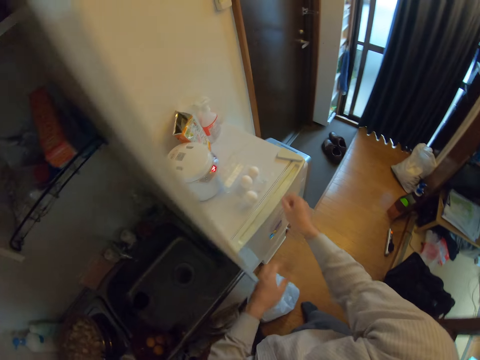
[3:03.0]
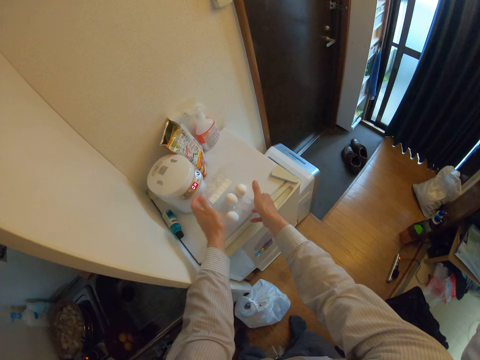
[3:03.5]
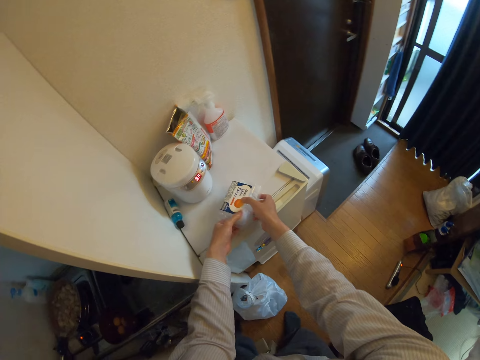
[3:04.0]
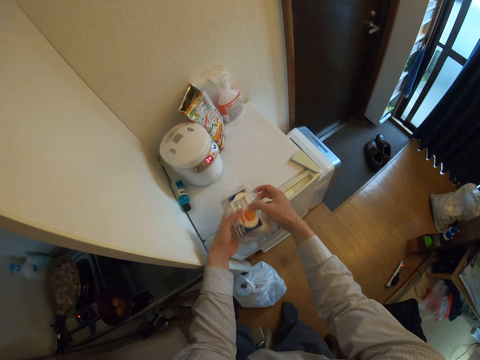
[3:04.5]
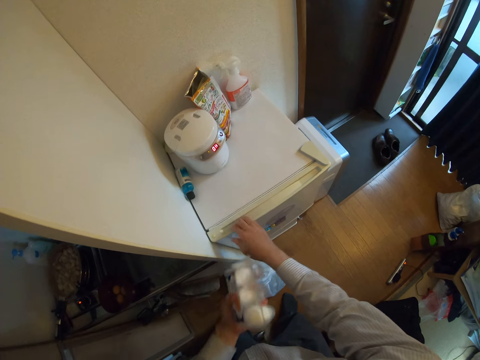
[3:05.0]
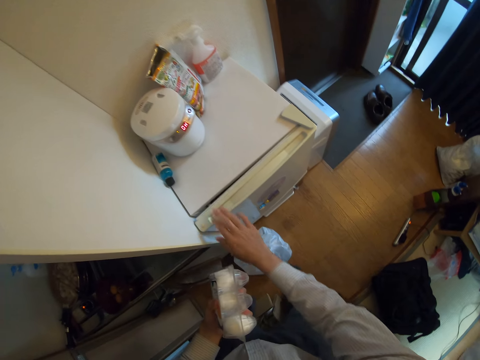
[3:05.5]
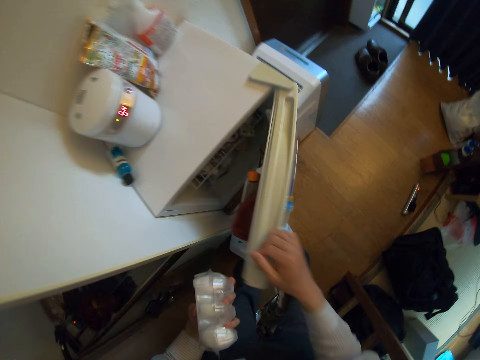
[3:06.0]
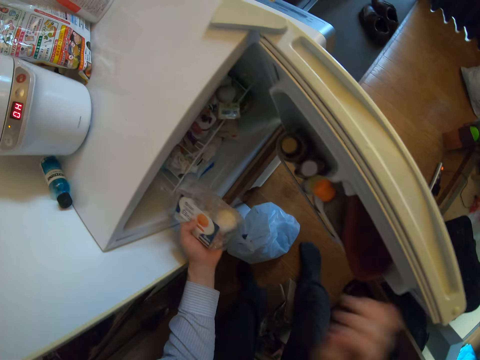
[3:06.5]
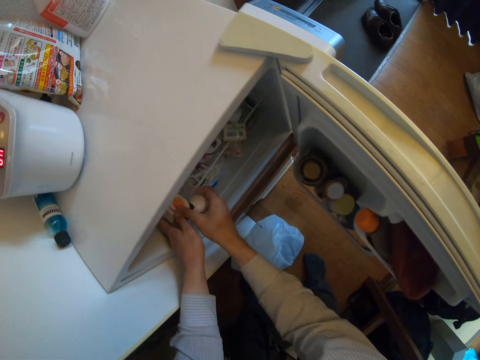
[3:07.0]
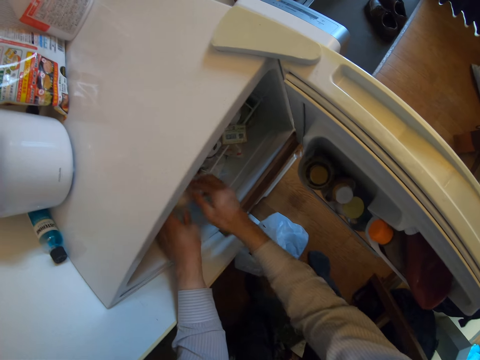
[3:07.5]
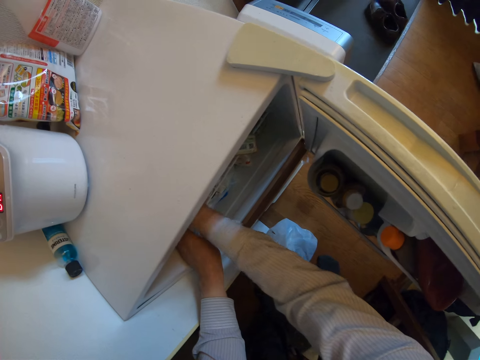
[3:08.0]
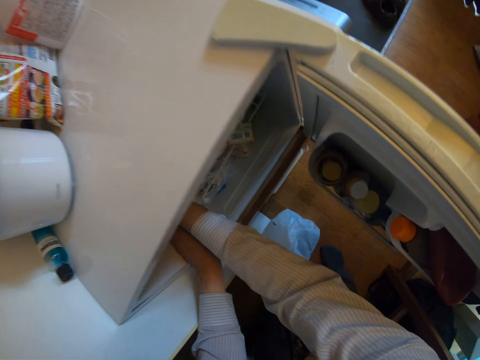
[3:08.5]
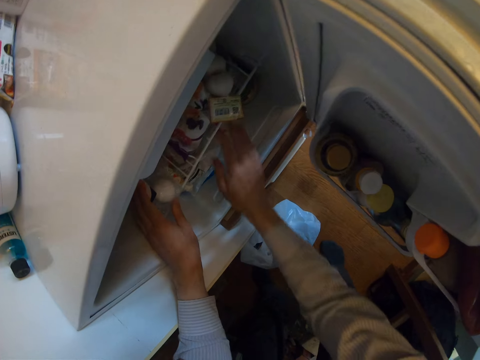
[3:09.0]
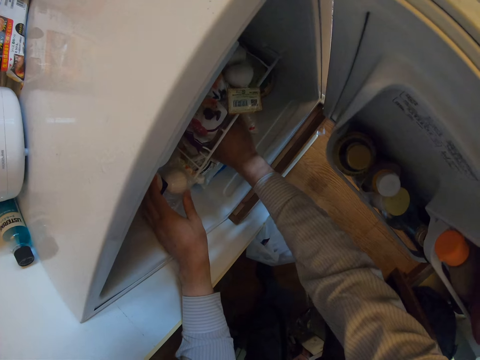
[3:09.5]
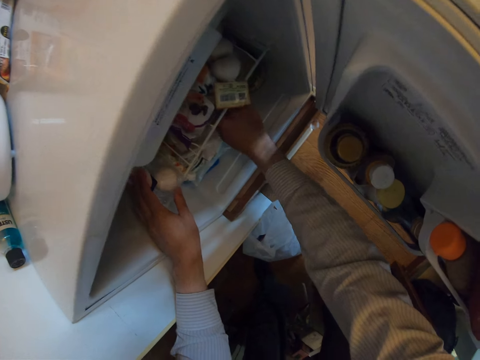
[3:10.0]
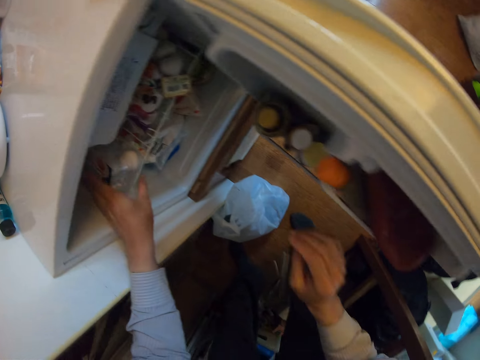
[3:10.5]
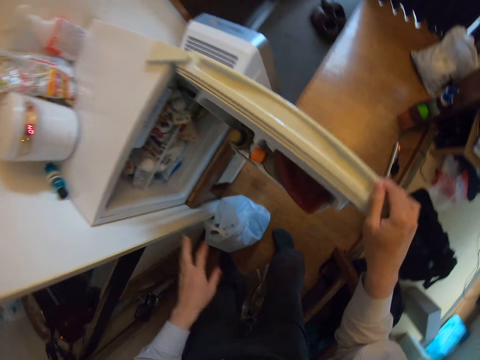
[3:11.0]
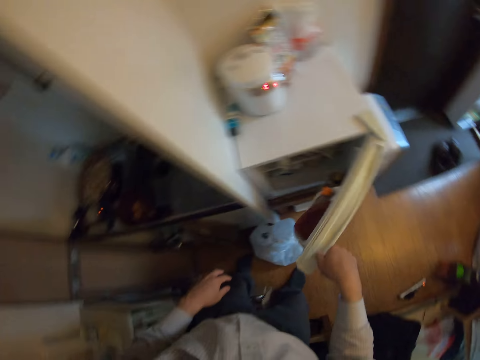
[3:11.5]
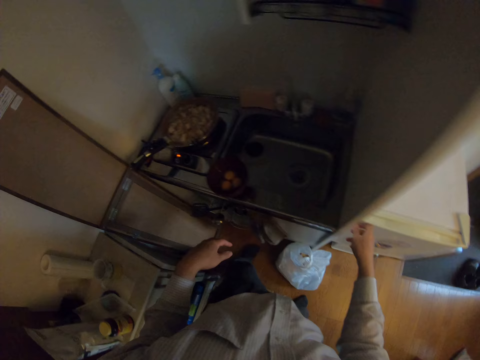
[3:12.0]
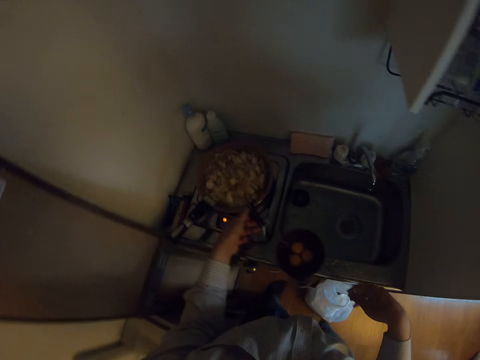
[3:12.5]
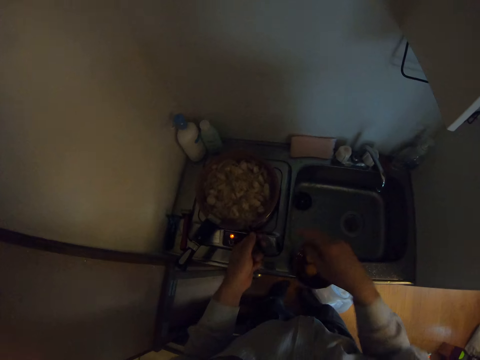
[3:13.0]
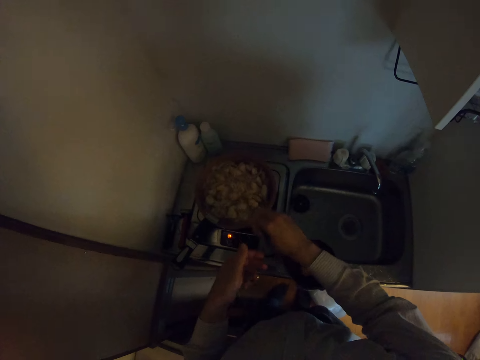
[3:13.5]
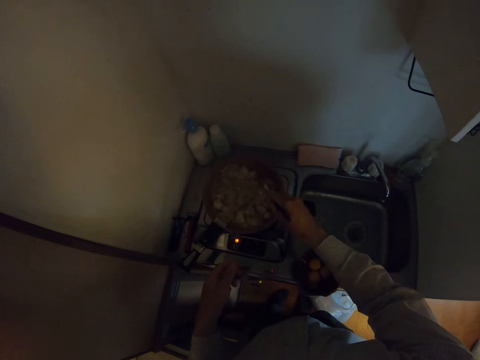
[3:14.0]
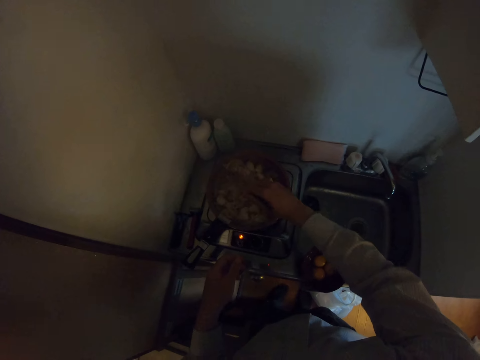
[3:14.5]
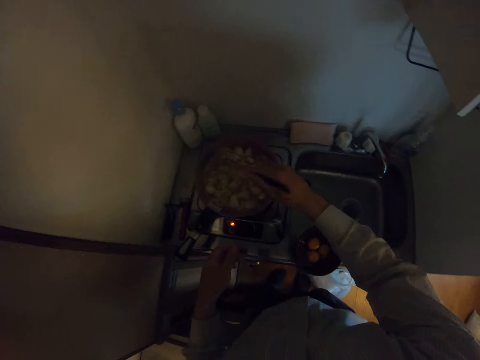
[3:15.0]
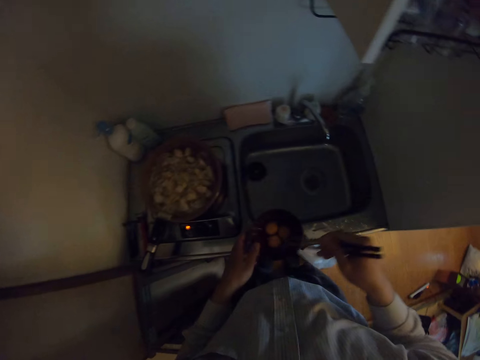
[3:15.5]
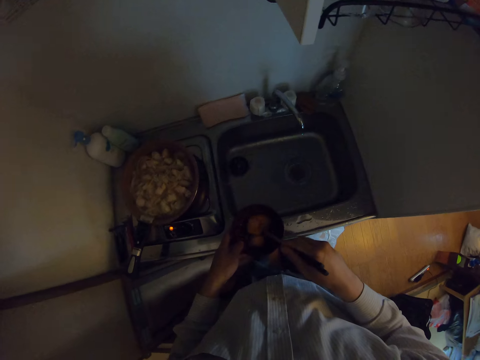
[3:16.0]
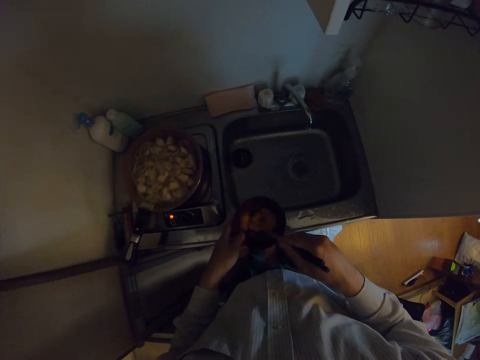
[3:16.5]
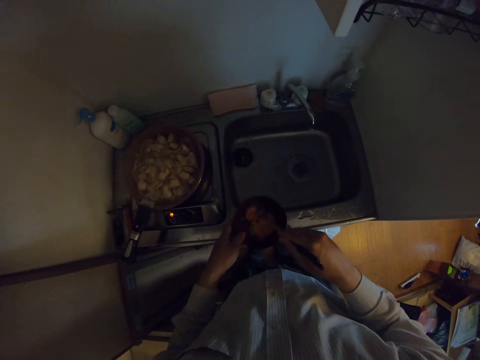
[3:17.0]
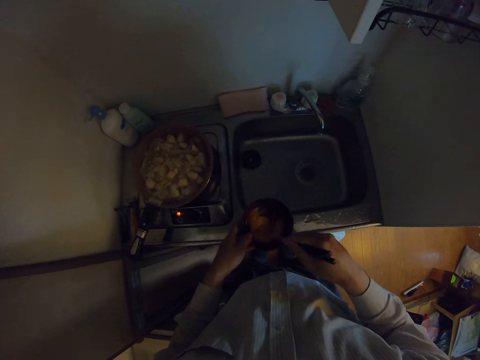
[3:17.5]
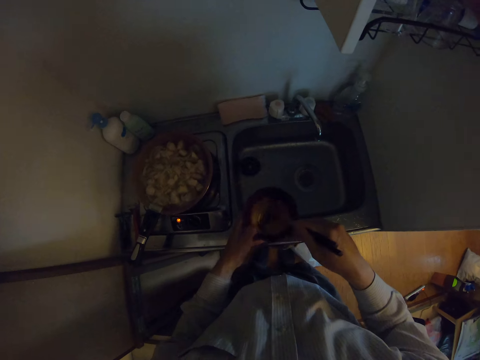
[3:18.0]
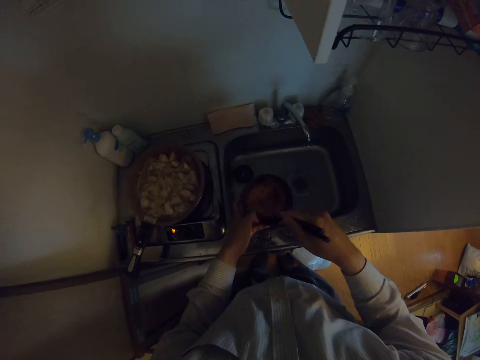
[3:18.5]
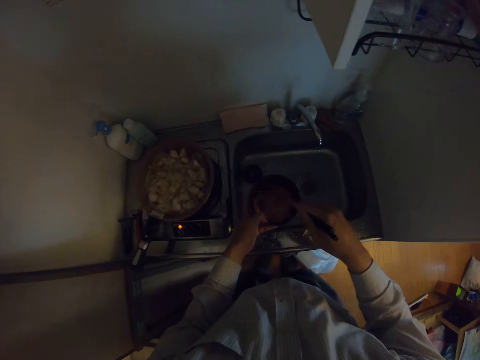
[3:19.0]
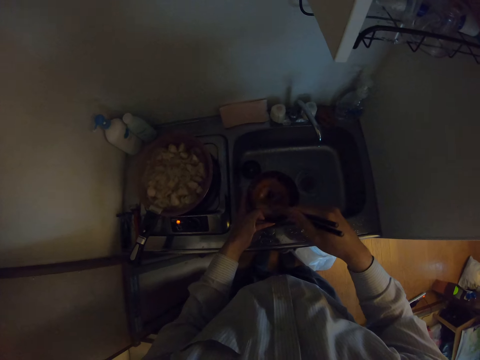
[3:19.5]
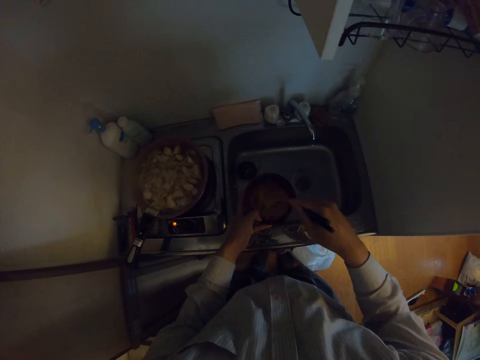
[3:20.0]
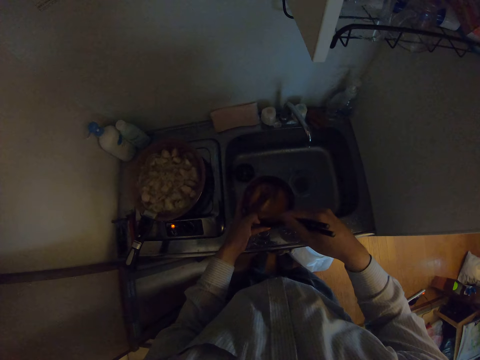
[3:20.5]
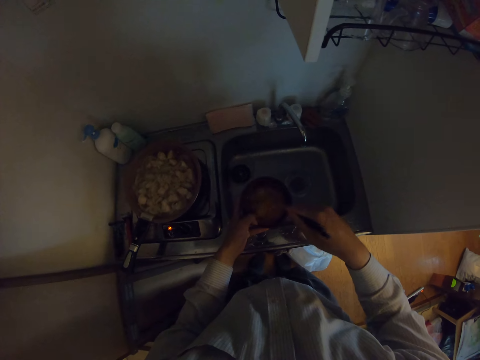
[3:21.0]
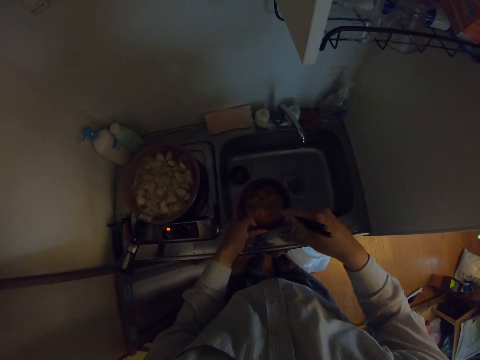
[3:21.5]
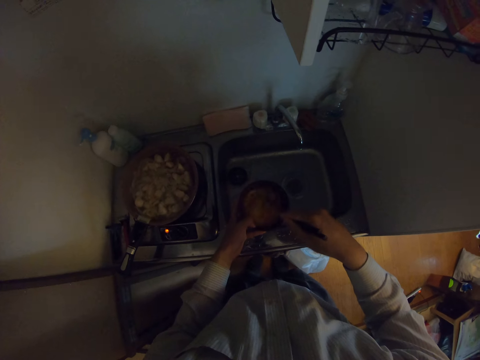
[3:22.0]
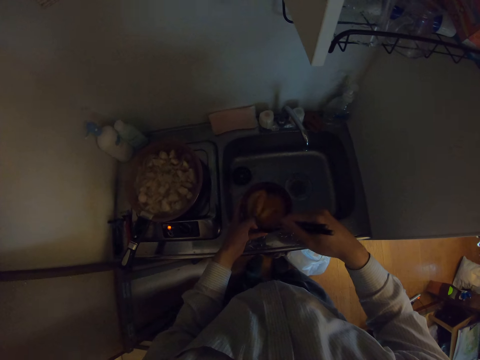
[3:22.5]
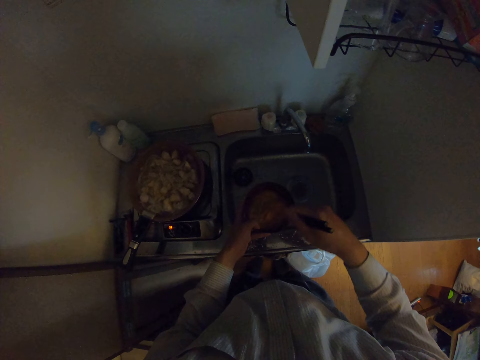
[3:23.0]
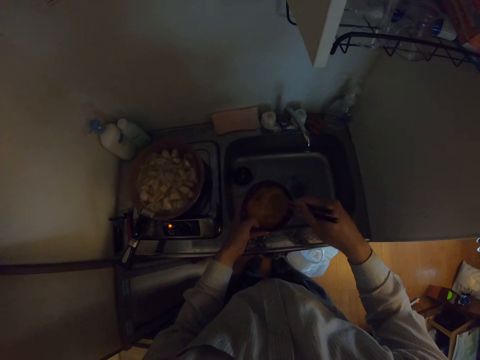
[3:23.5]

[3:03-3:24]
The camera wearer moves her hands towards the fridge. She holds the tray of eggs with her hands. She closes the tray of eggs with her hands. She pulls the tray towards her. She moves her hand towards the fridge. She holds the fridge door with her hand. She opens the fridge door. She moves her hand towards the fridge's inside. She holds the tray of eggs with her hands. She places the tray of eggs in the fridge. She lowers her hand. She places her hand in the bottom cabinet. She removes her hand from the bottom cabinet. She lets go of the eggs. She places her hand on the fridge door. She closes the fridge door. She moves her hand towards the sink. She holds the chopsticks with her hand. She takes up the chopsticks. She moves her hand towards the cooking pan. She places the chopsticks on her other hand. She scatters the macaroni with the chopsticks. She stirs the content in the pan with the chopsticks. She moves her hand towards the bowl. She beats the eggs in the bowl with the chopsticks. She holds the bowl with her hands. She beats the eggs with the chopsticks. She moves the bowl forwards. She carries the bowl. She beats the eggs with the chopsticks.

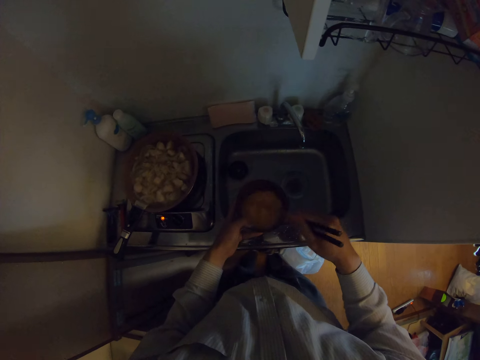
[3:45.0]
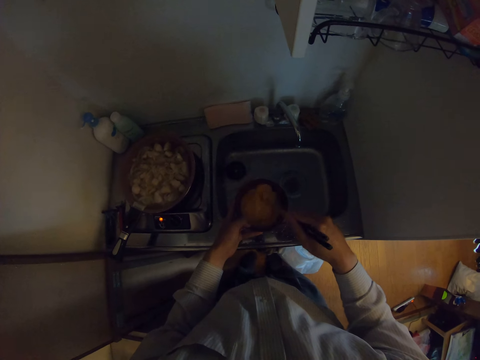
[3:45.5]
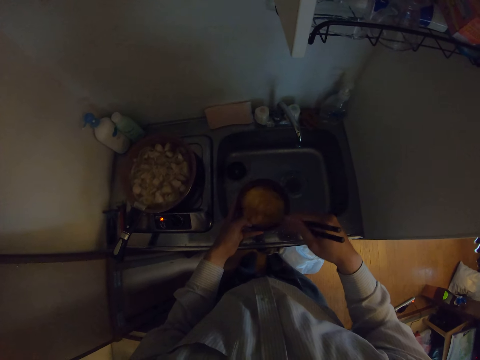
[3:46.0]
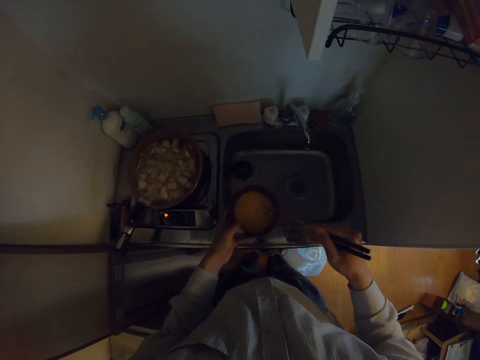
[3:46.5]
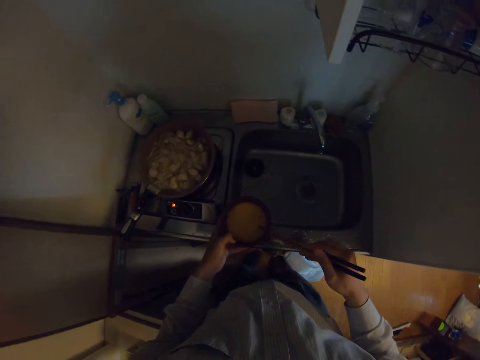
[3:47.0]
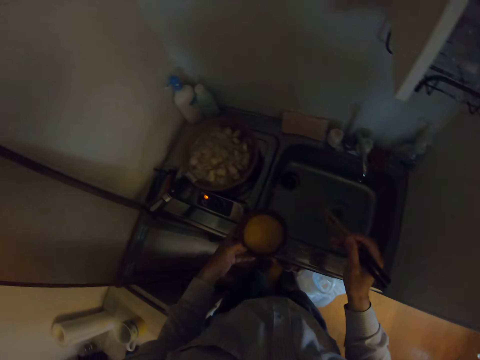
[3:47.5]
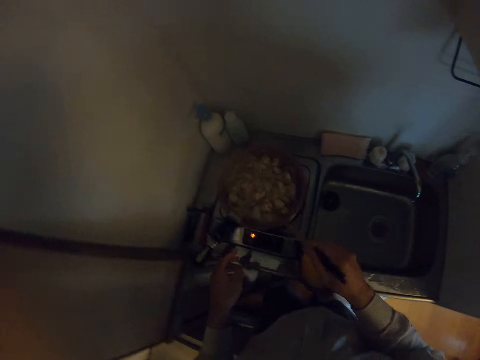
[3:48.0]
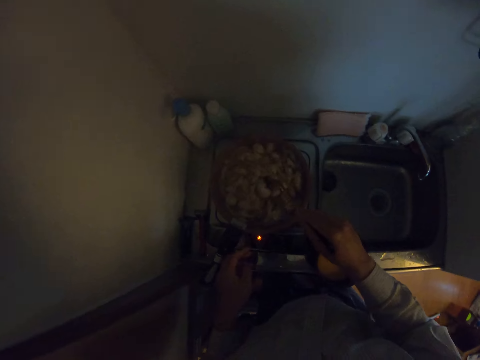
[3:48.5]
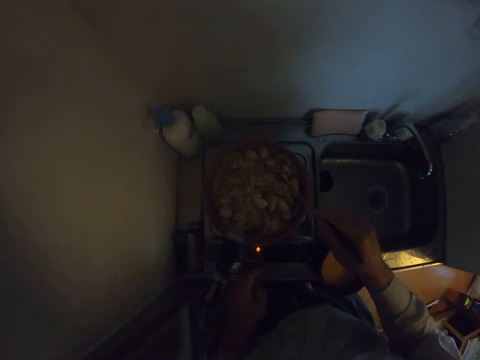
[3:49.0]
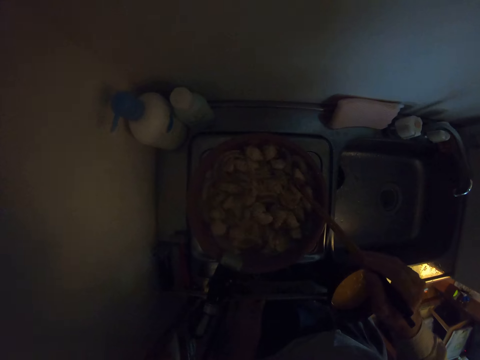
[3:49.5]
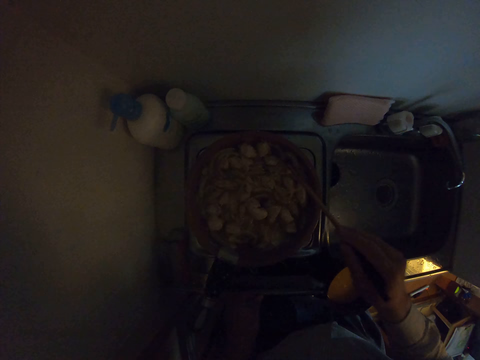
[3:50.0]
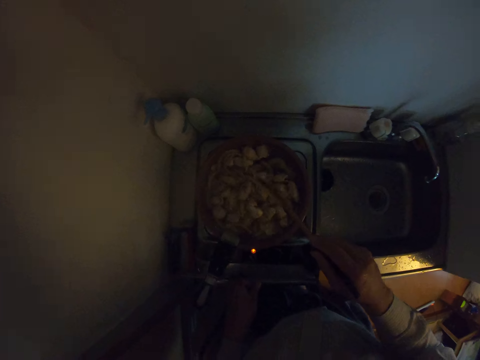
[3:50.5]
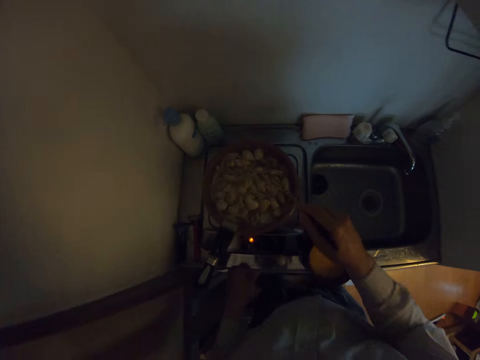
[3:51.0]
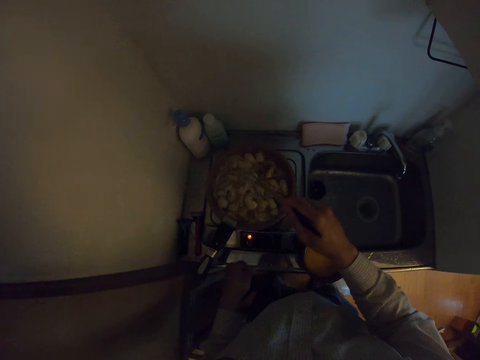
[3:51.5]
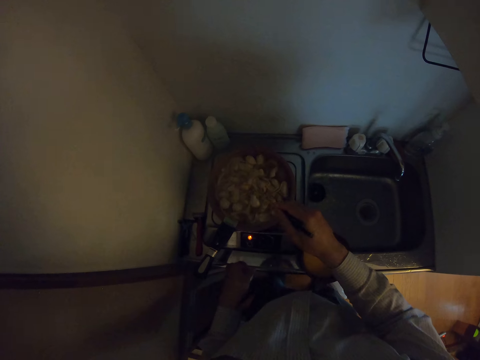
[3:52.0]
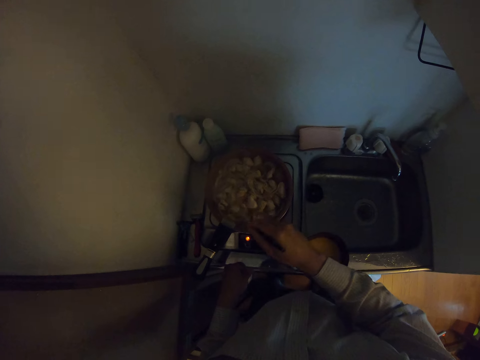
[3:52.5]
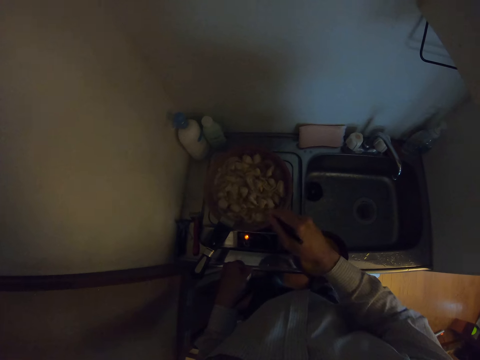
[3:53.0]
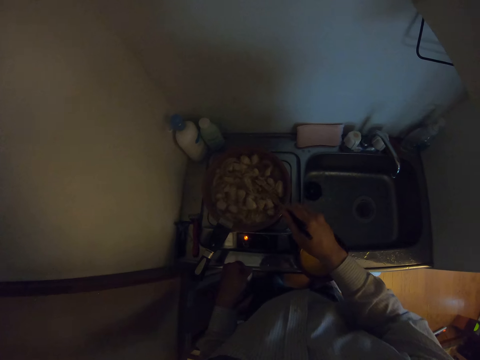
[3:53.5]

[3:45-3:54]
The camera wearer moves the bowl towards her. She places the bowl on the edge of the sink. She moves her hands towards the cooking pan. She scatters the macaroni with the chopsticks. She stirs the content in the pan with the chopsticks.
